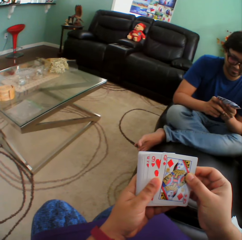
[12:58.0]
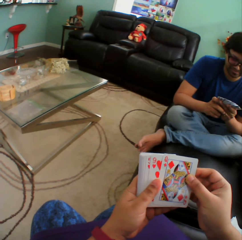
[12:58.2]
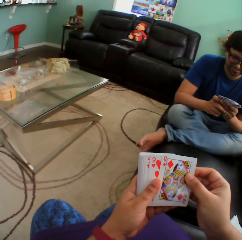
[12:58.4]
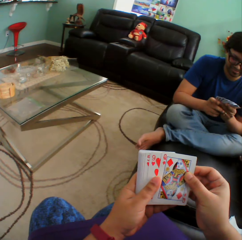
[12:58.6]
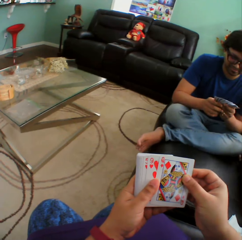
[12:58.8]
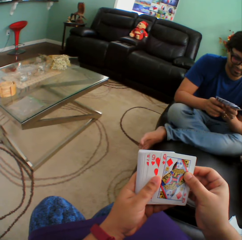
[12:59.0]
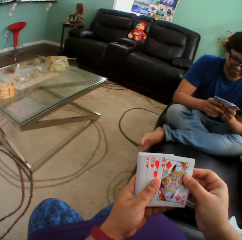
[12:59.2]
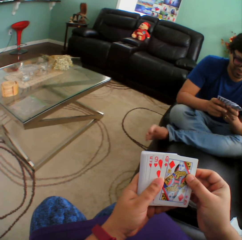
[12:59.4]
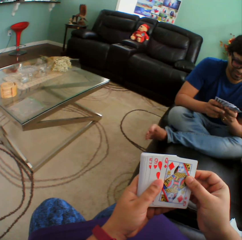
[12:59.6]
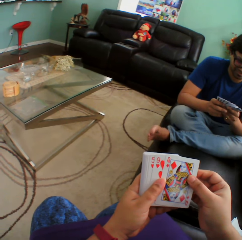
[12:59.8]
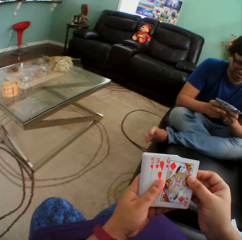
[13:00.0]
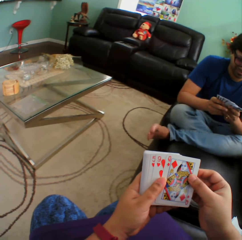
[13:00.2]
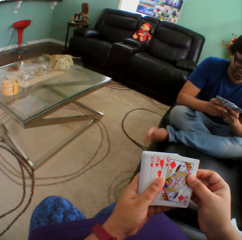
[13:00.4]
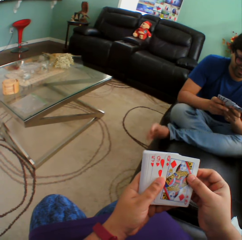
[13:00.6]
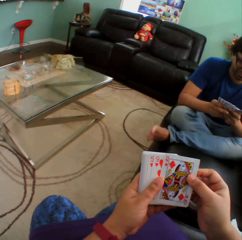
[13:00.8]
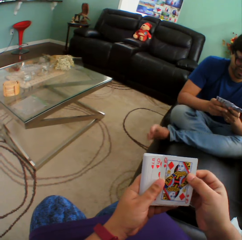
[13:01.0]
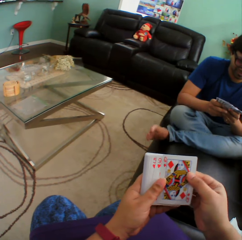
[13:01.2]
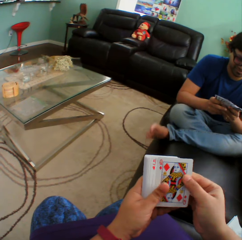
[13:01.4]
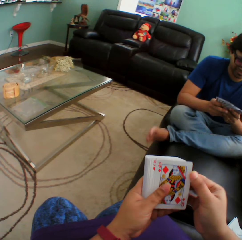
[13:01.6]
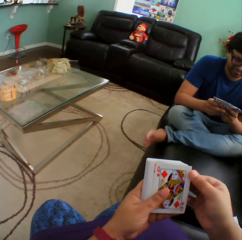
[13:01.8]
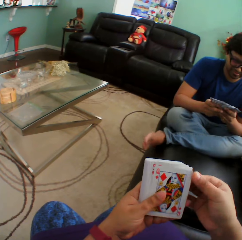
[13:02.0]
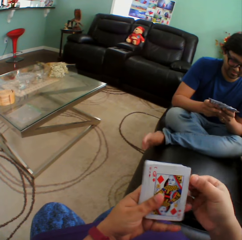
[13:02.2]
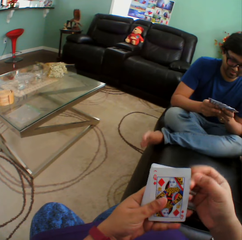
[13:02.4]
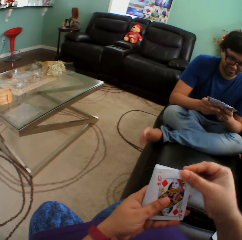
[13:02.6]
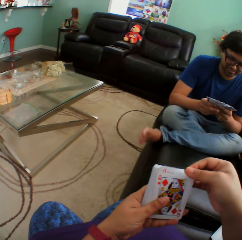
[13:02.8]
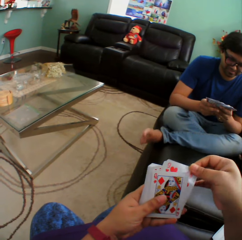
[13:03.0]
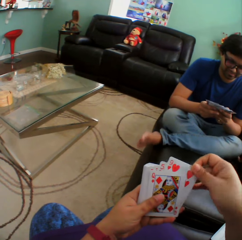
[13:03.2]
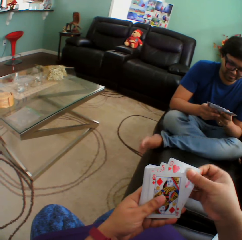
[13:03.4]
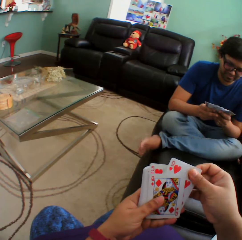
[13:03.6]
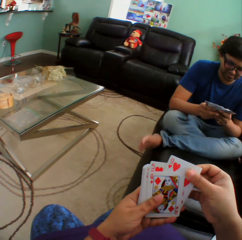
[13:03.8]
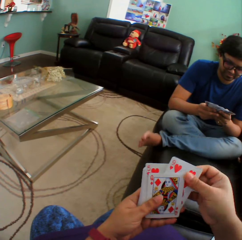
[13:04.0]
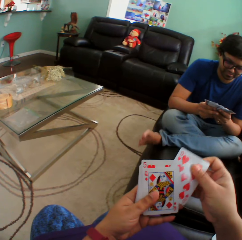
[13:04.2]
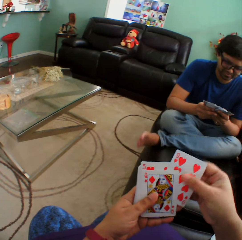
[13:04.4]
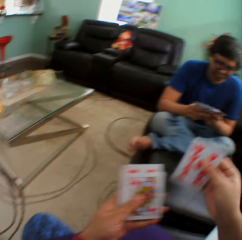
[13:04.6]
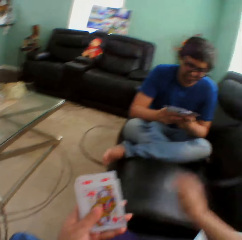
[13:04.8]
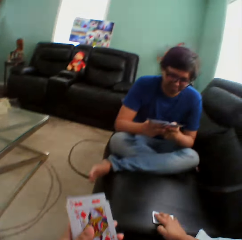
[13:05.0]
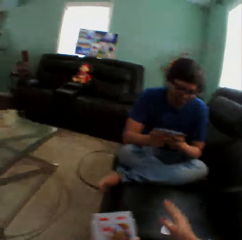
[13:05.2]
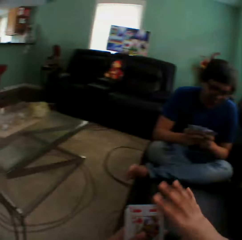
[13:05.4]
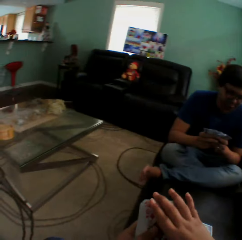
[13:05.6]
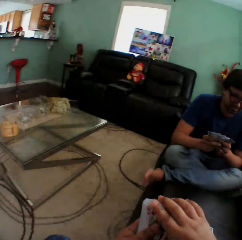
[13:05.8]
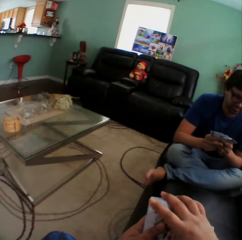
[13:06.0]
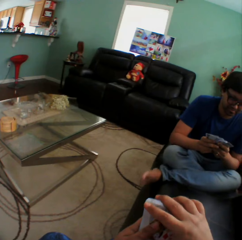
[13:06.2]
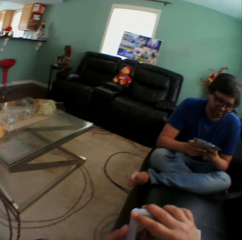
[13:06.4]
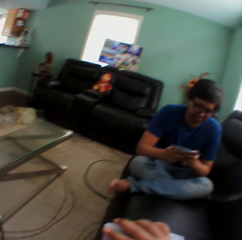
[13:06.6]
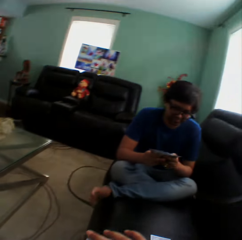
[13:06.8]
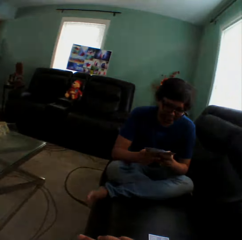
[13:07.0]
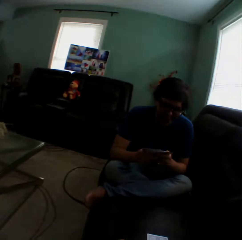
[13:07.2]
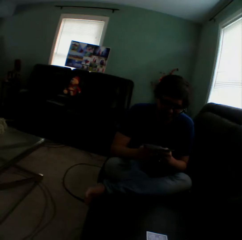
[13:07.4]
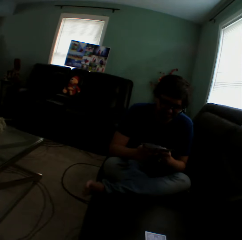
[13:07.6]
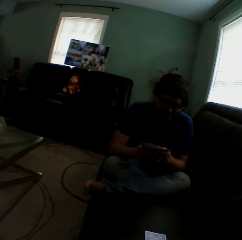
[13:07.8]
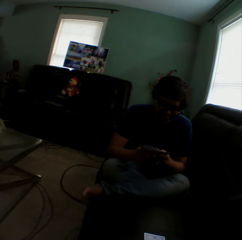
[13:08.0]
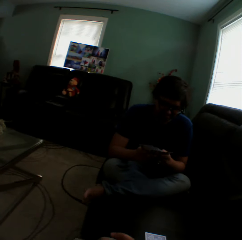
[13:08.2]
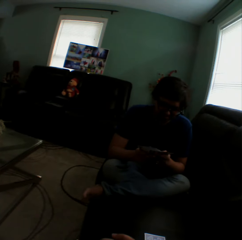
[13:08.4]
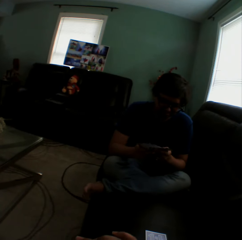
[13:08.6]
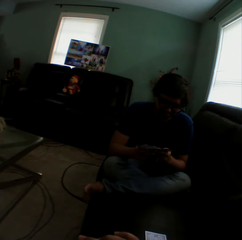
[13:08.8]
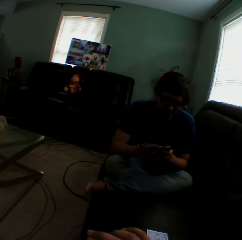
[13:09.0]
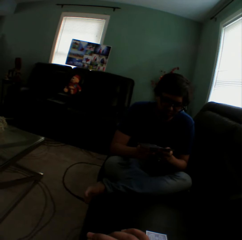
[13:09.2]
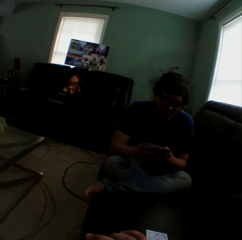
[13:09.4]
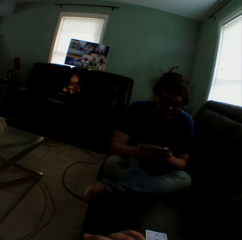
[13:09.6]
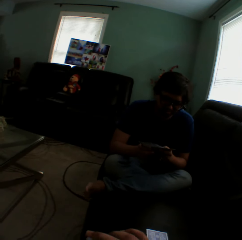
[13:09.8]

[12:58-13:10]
A man sways the foot. The man holds playing cards. The camera wearer holds playing cards, puts a playing card on the couch, turns to the side, and arranges cards in a hand. The man holds the playing cards.

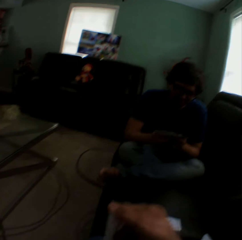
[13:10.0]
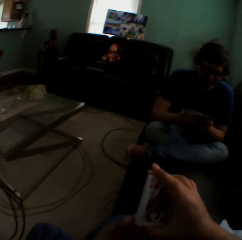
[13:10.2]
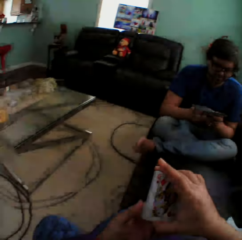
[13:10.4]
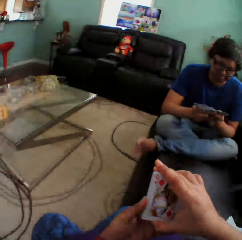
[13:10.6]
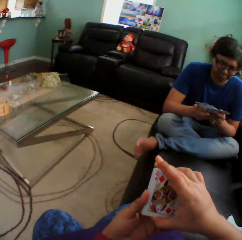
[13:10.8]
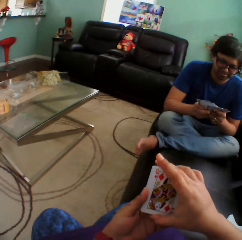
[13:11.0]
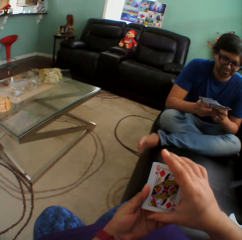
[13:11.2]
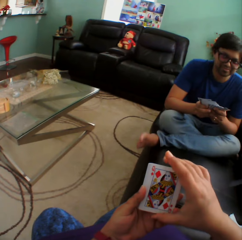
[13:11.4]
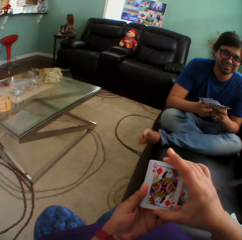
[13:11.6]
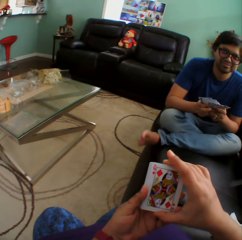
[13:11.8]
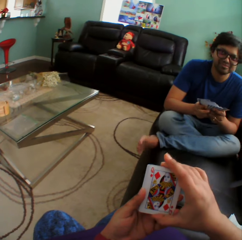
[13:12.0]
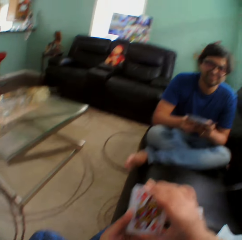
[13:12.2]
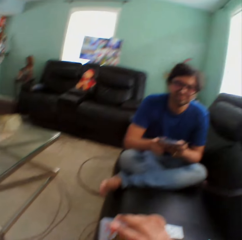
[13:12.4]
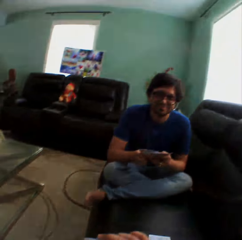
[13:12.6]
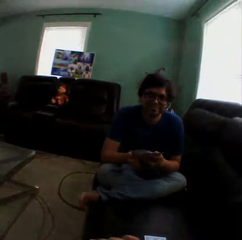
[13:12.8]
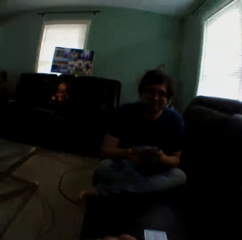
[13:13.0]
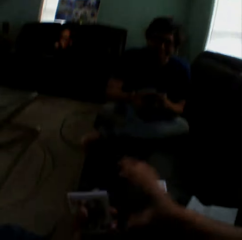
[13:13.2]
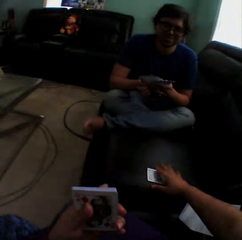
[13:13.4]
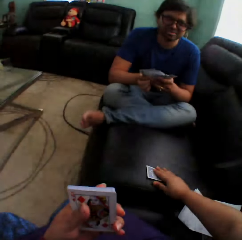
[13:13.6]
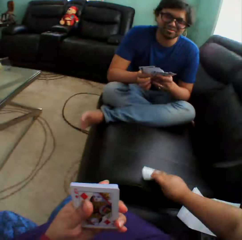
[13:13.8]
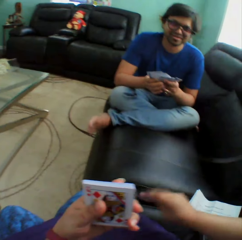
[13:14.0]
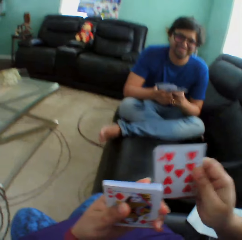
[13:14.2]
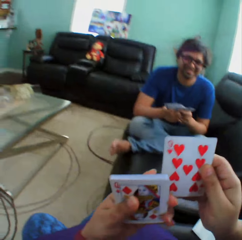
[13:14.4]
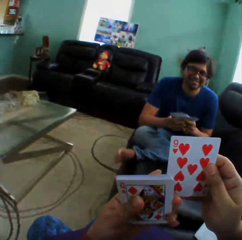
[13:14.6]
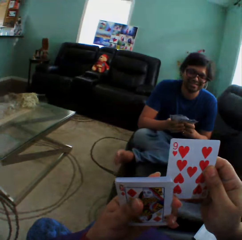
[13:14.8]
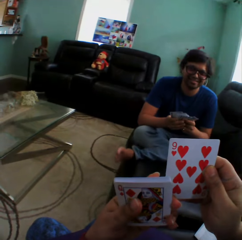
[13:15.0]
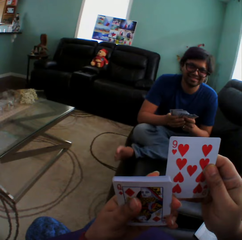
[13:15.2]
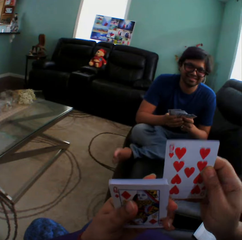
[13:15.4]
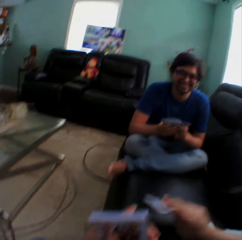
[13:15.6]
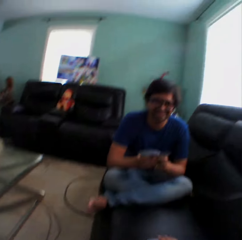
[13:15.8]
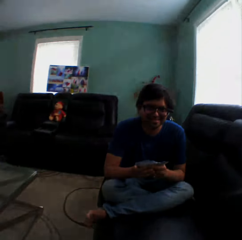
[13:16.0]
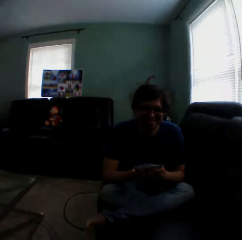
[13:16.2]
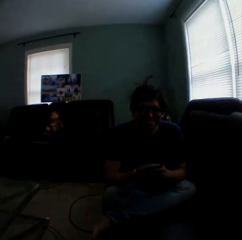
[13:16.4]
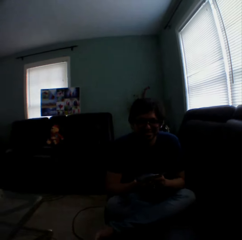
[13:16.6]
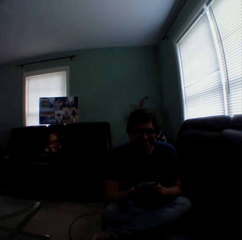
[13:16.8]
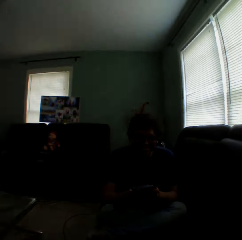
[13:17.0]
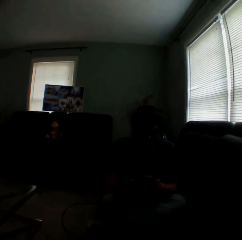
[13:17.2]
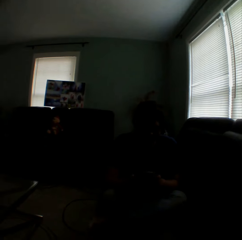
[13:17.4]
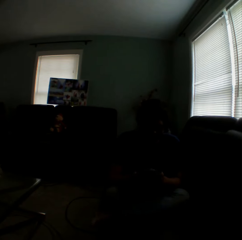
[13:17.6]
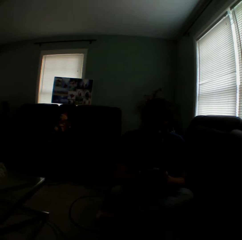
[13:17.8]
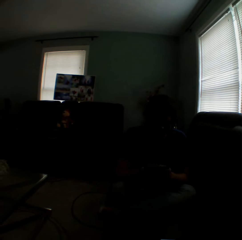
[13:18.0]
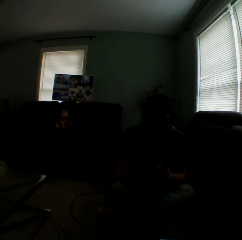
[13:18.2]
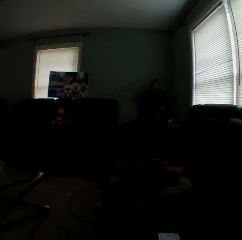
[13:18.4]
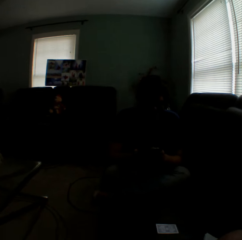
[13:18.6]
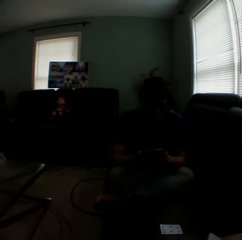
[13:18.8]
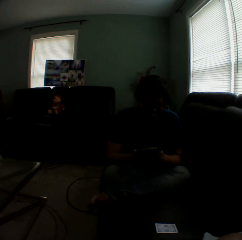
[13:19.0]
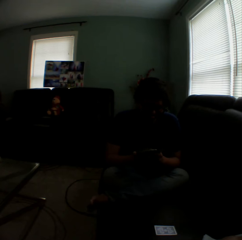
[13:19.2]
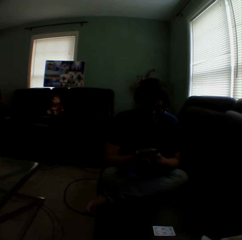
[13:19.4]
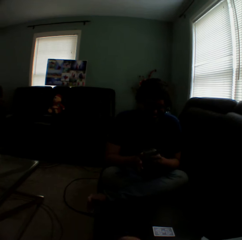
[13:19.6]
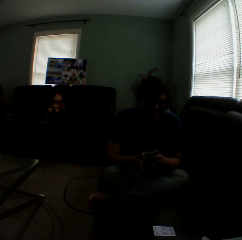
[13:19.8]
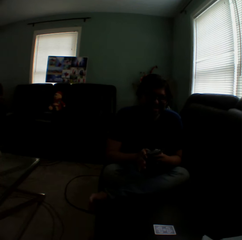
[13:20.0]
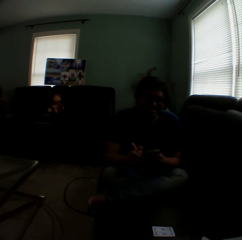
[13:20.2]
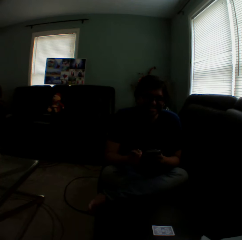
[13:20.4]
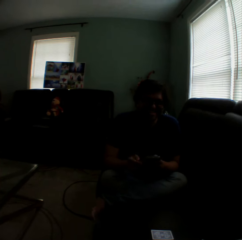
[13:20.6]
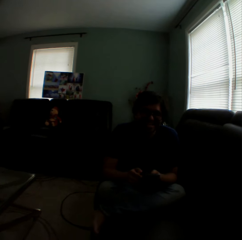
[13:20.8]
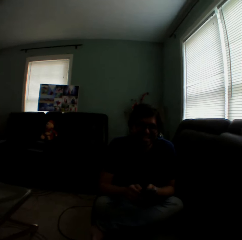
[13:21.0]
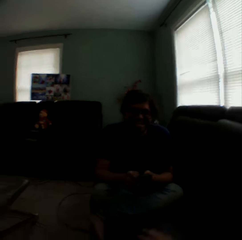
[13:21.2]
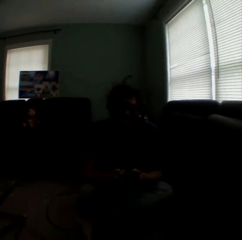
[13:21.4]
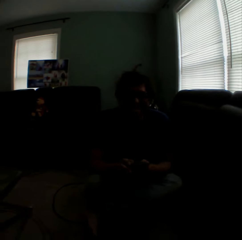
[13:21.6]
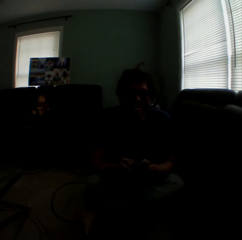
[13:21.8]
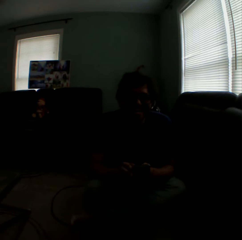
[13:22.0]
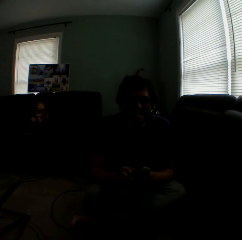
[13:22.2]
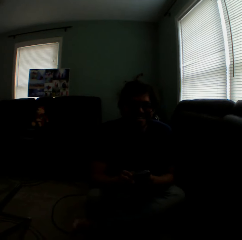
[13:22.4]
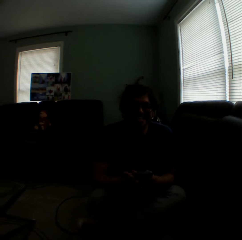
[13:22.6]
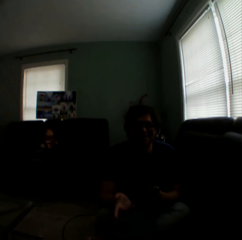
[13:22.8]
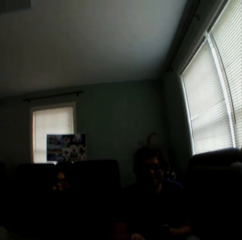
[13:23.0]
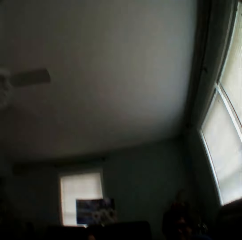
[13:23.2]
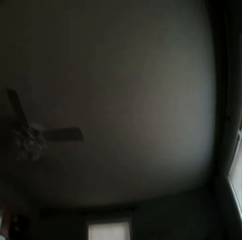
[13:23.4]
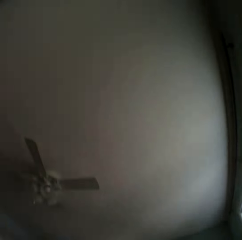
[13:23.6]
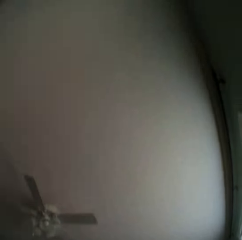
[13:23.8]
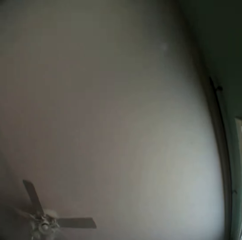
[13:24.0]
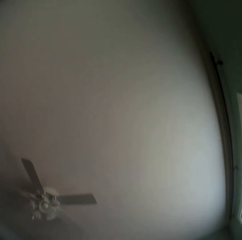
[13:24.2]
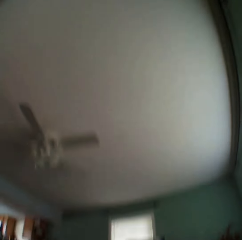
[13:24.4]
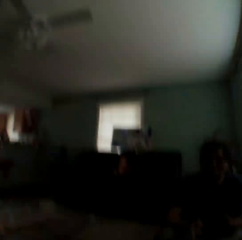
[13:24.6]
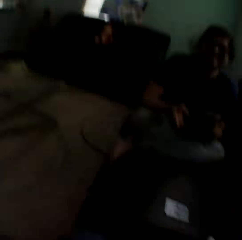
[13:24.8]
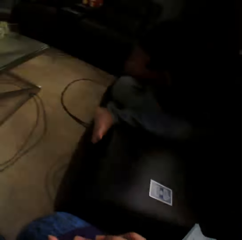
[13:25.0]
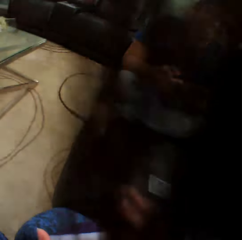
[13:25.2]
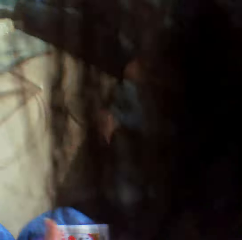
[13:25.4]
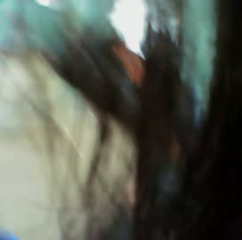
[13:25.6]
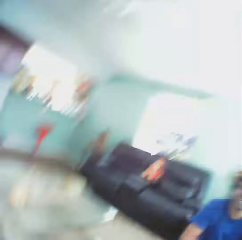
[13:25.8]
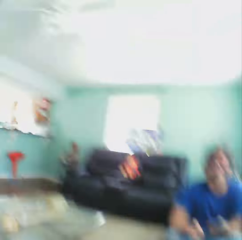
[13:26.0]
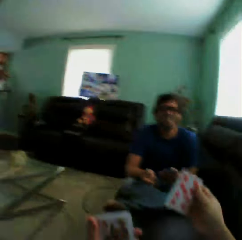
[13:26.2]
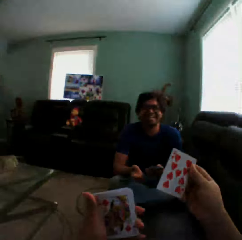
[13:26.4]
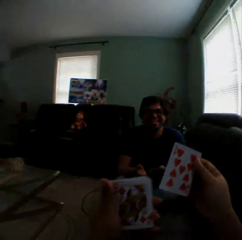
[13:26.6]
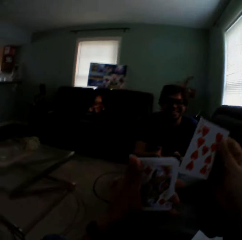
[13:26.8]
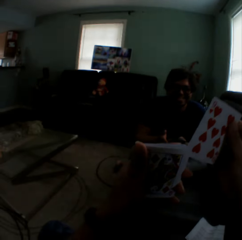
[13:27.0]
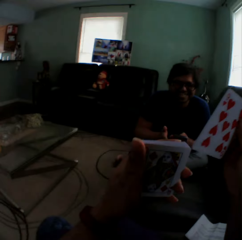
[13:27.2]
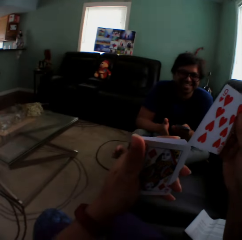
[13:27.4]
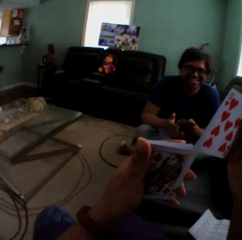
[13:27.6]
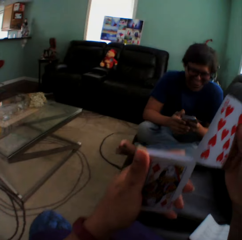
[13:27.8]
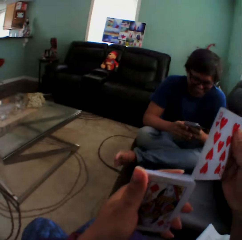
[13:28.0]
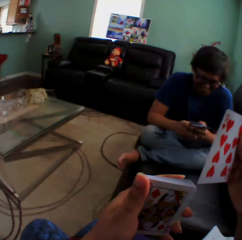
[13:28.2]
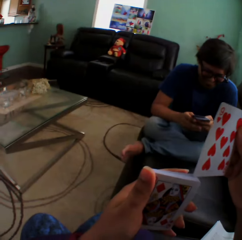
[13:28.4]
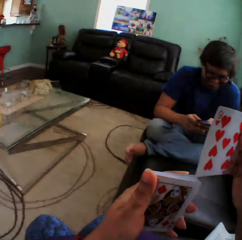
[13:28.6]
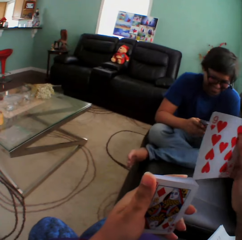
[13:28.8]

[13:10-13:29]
The camera wearer turns to the side, holds playing cards, and turns to the side. A man holds playing cards. The camera wearer picks up a card on a couch, holds a playing card on the couch, puts a card on the couch, and turns to the side. The man lifts a hand. The man lifts a hand again. The camera wearer touches the camera, holds the playing cards, and inserts a card in a pile of cards.
